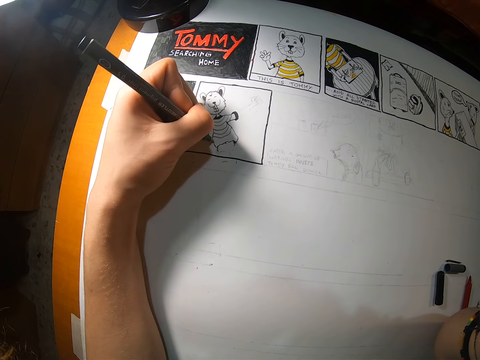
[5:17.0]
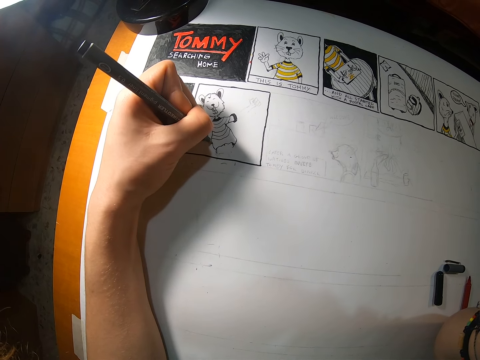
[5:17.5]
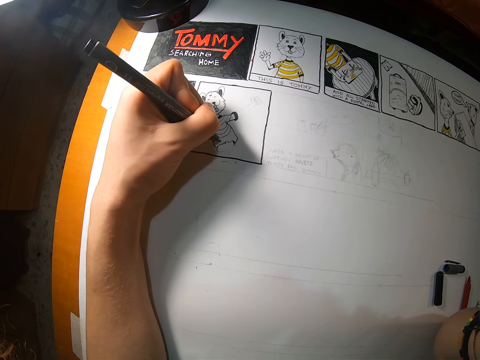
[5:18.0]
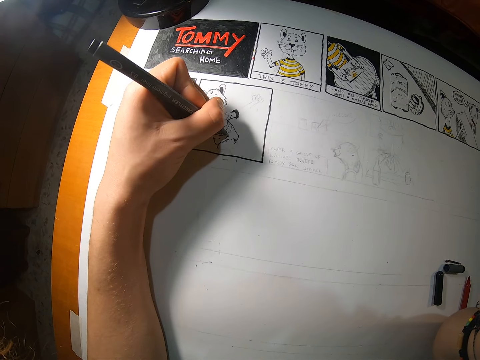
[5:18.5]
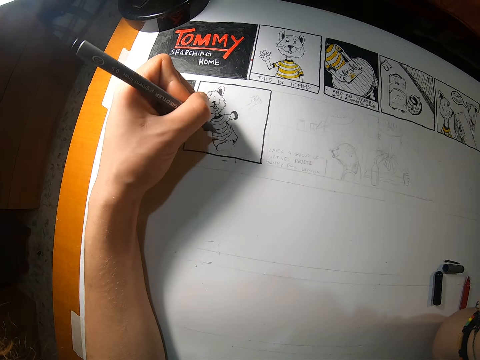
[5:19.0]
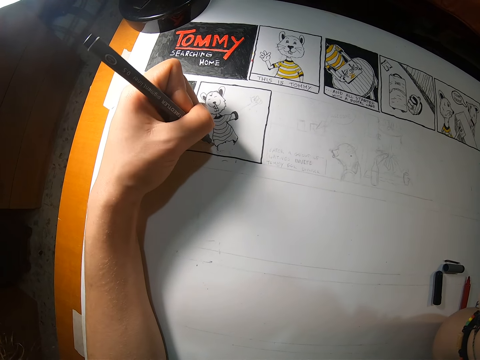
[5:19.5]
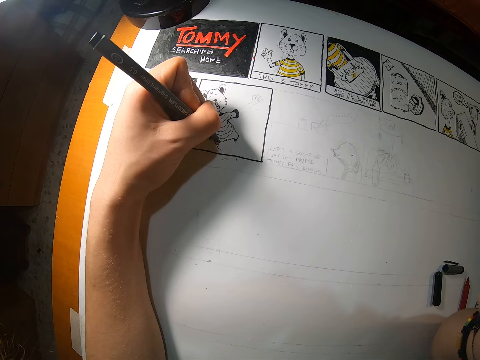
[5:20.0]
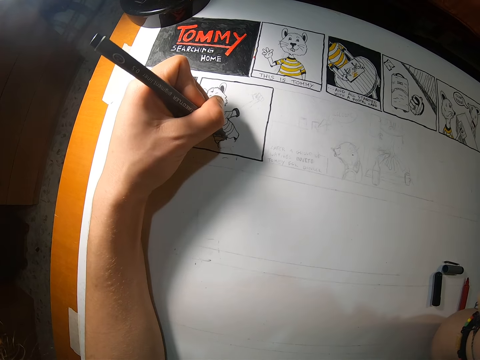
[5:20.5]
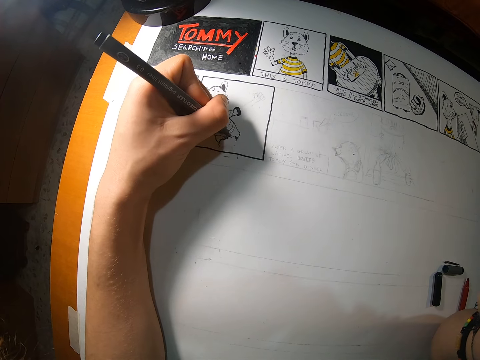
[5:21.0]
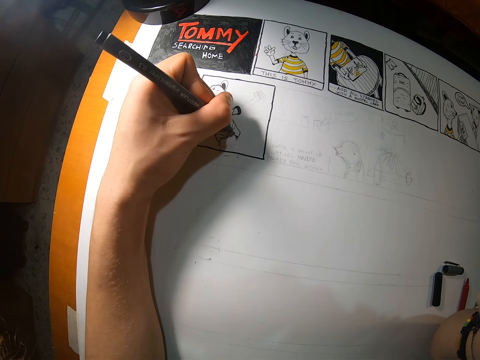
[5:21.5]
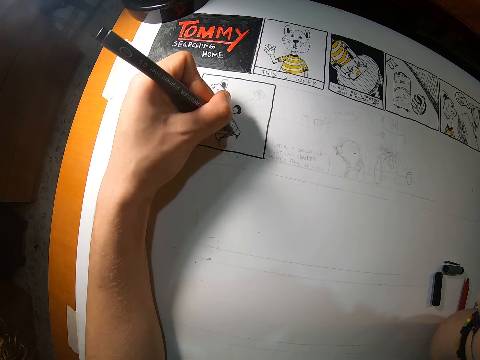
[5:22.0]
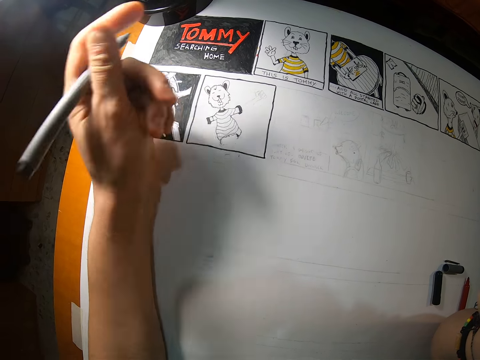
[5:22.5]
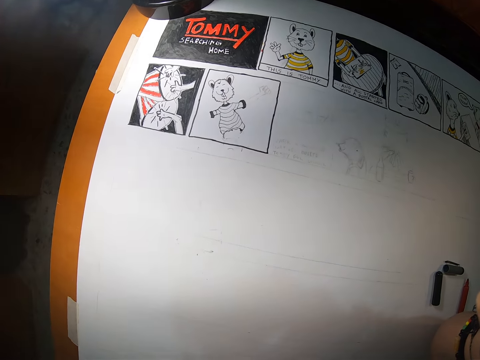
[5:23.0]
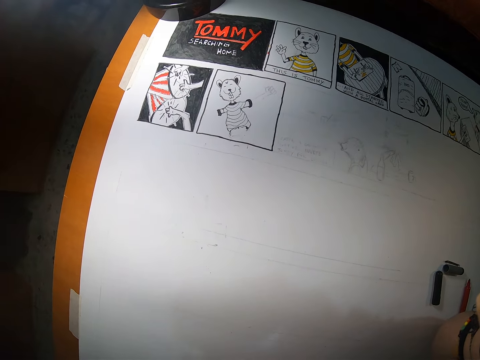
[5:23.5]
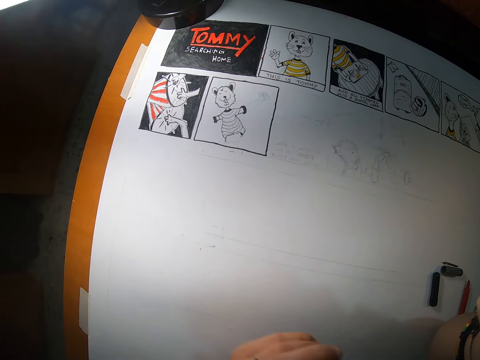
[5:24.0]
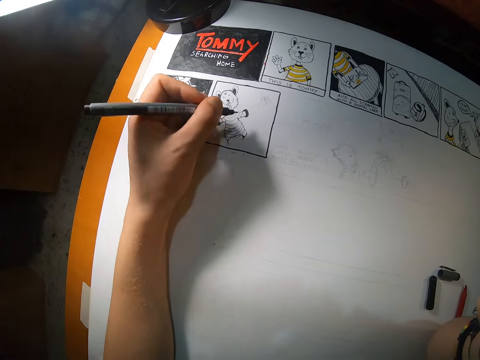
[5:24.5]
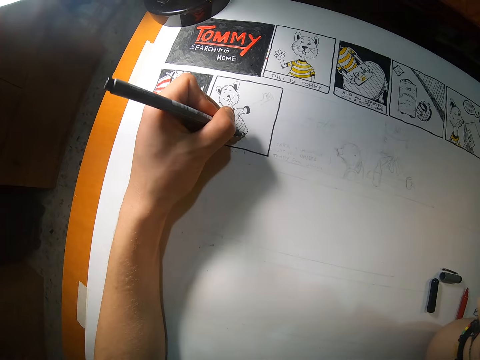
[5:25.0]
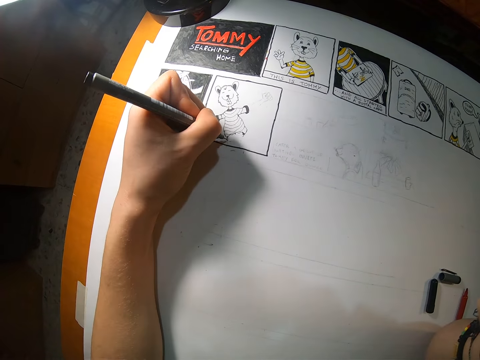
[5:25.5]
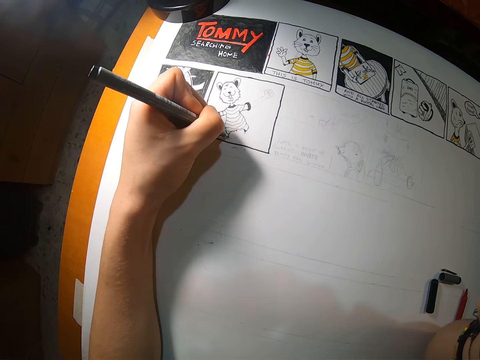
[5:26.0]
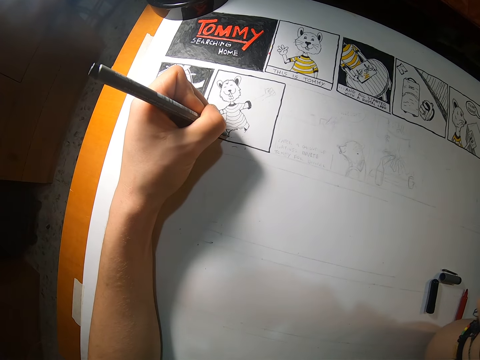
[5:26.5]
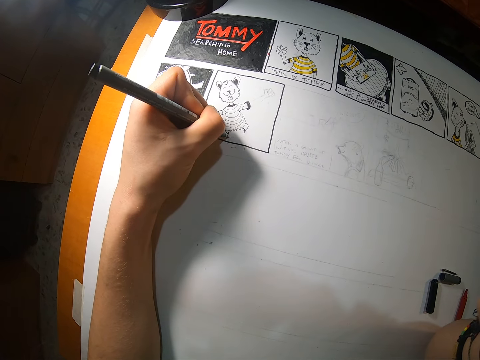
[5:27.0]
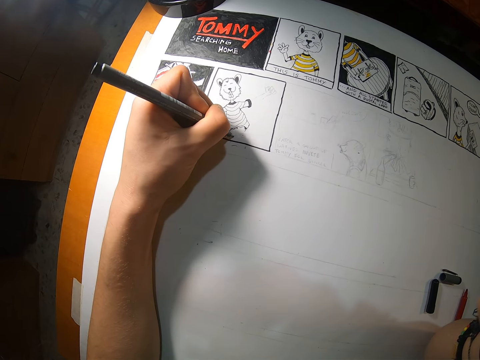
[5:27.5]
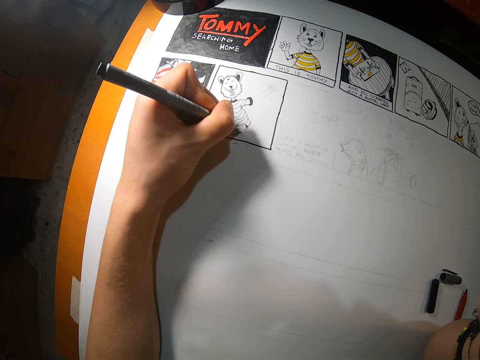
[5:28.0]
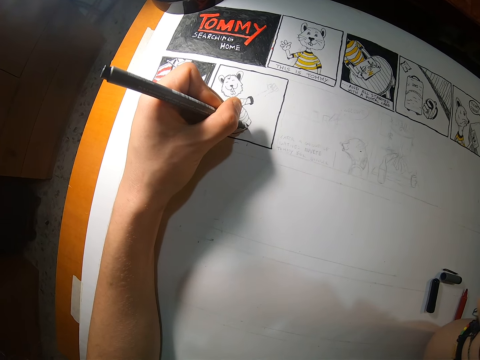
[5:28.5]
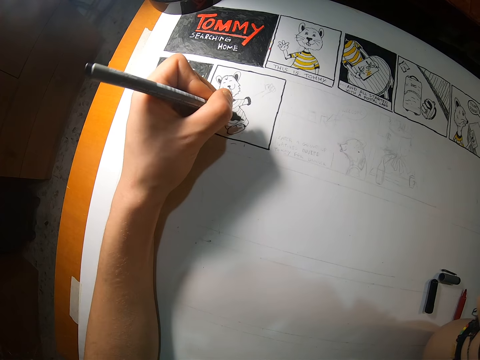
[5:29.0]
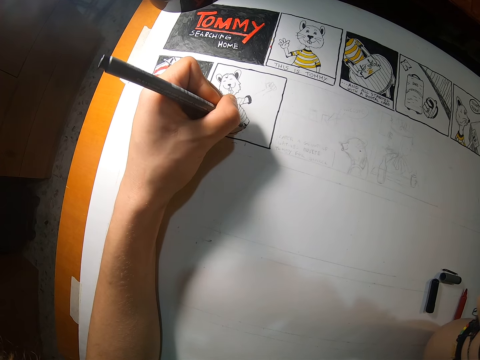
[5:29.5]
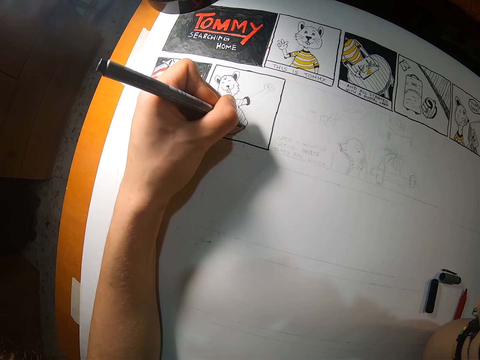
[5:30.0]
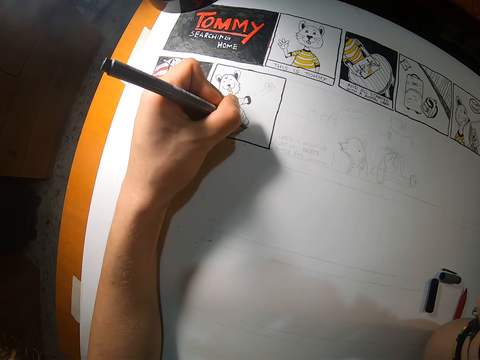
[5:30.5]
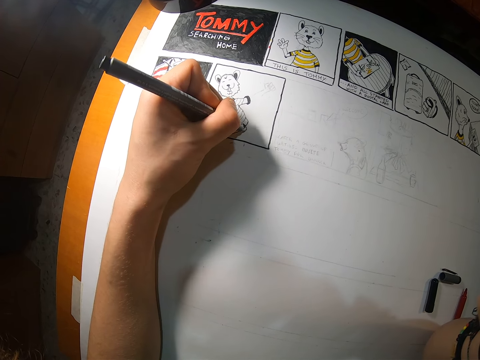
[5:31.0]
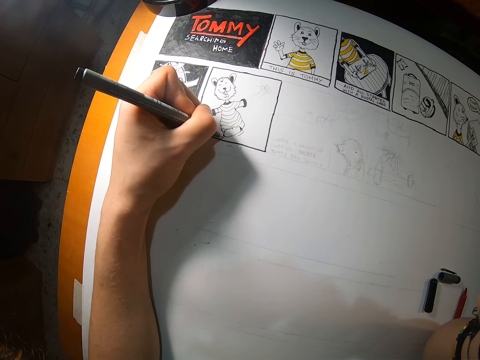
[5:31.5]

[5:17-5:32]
The camera wearer lifts his left hand from the drawing book. He places his left hand on the drawing book. He draws on the drawing paper with a marker.

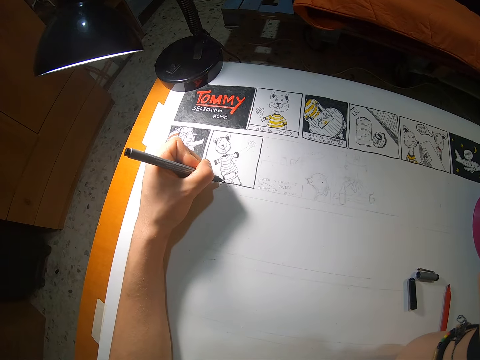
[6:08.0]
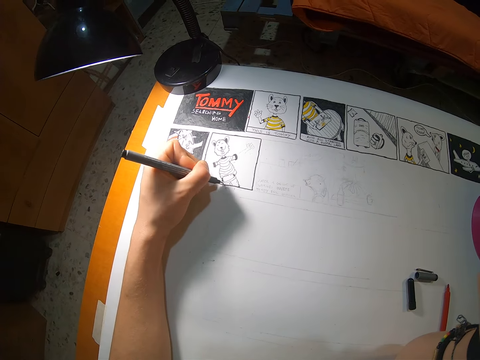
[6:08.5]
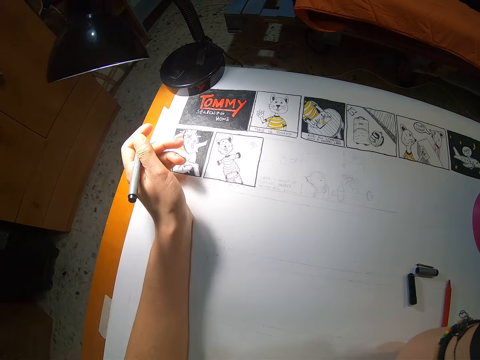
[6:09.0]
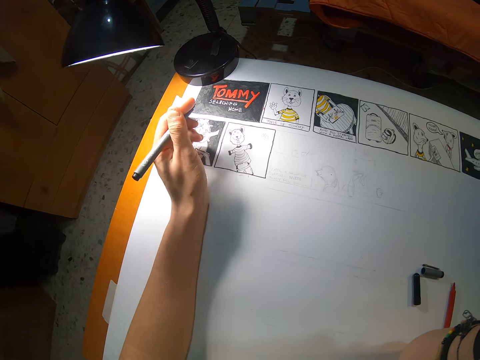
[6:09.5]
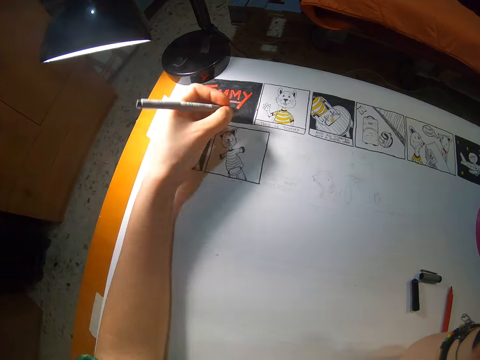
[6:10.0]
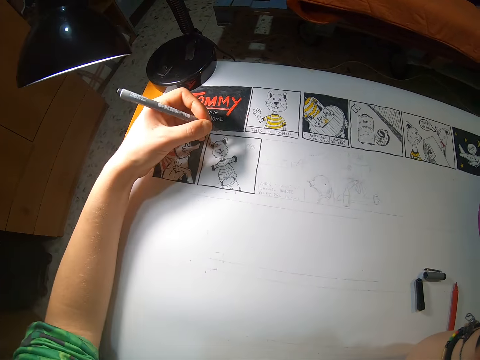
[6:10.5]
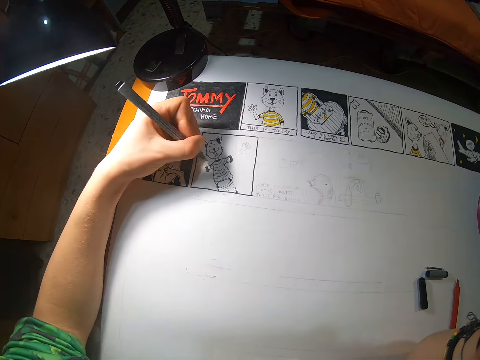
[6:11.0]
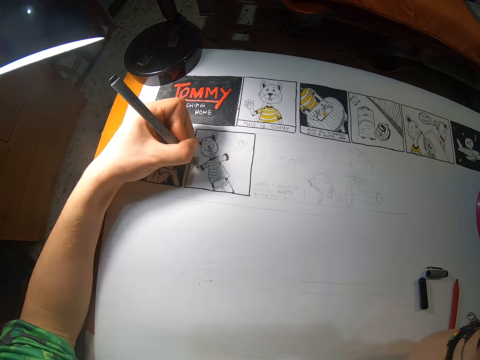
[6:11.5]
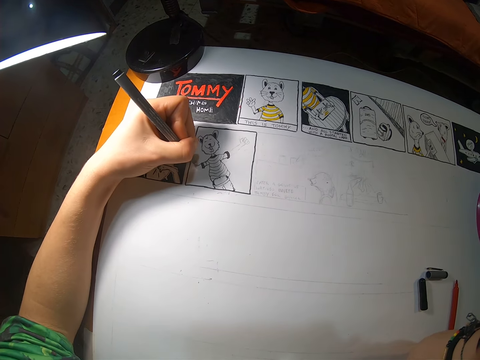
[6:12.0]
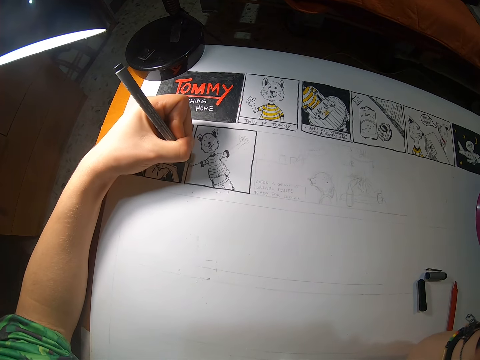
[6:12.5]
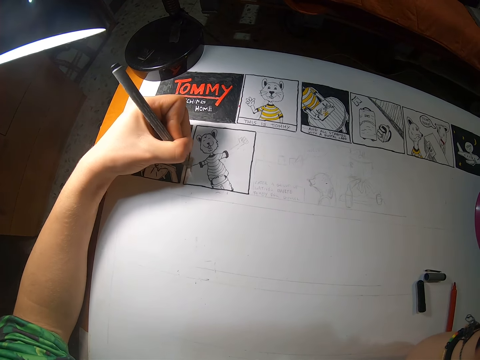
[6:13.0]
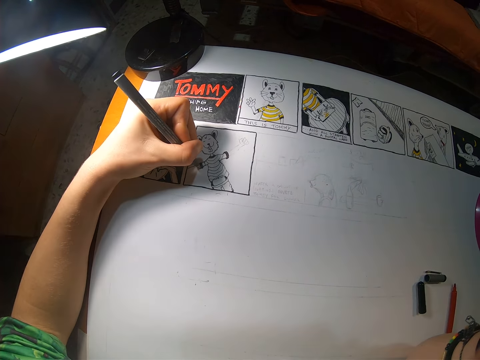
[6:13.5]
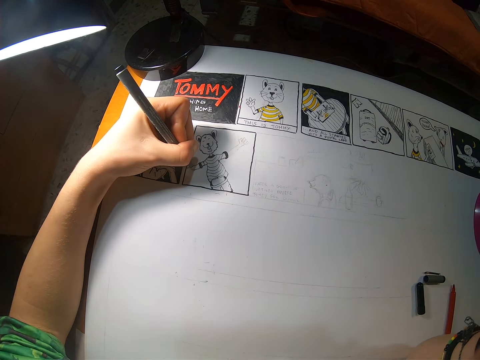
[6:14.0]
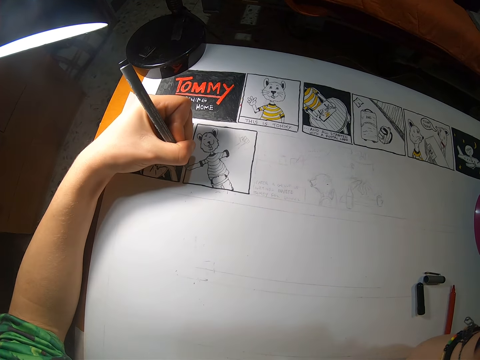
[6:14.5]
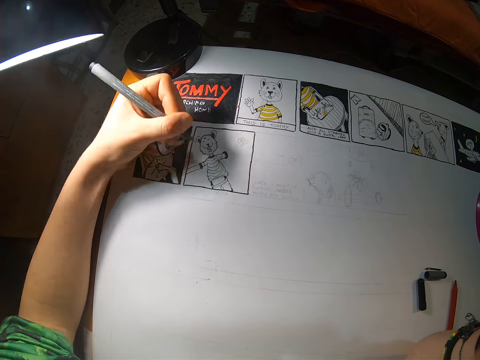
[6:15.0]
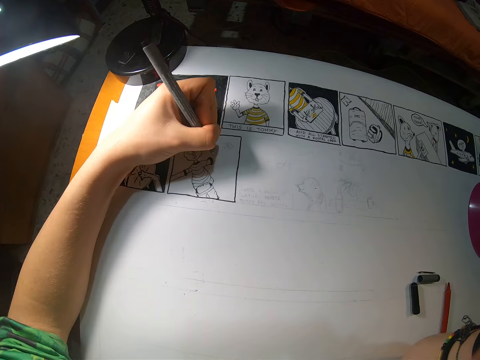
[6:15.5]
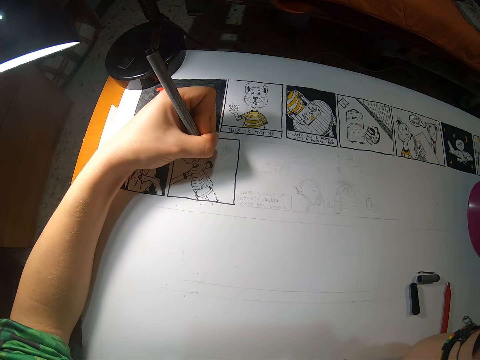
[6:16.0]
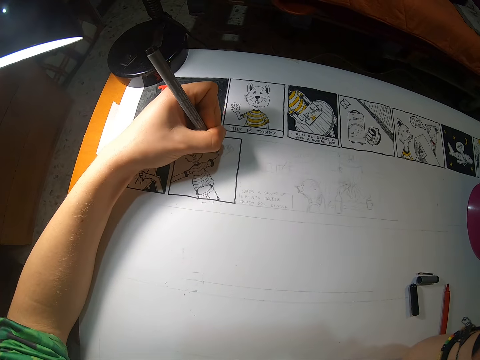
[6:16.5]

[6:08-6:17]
The camera wearer inspects the drawing. They draw on the drawing paper with a marker.

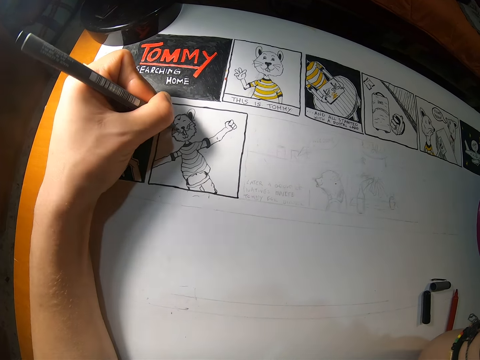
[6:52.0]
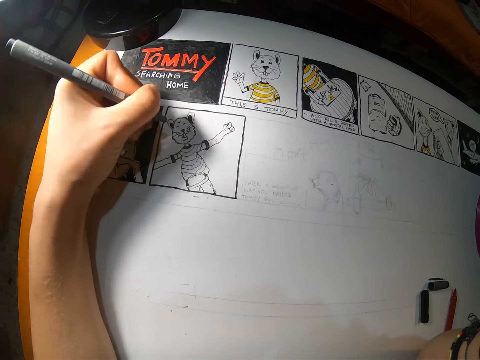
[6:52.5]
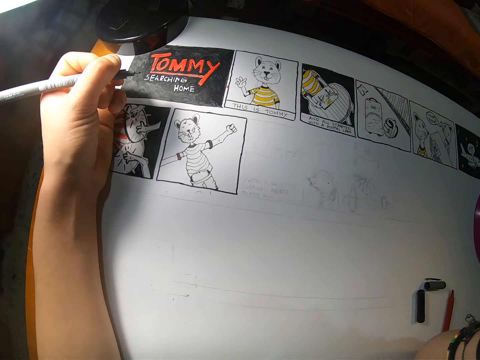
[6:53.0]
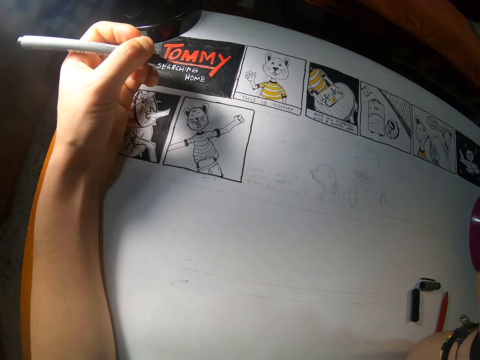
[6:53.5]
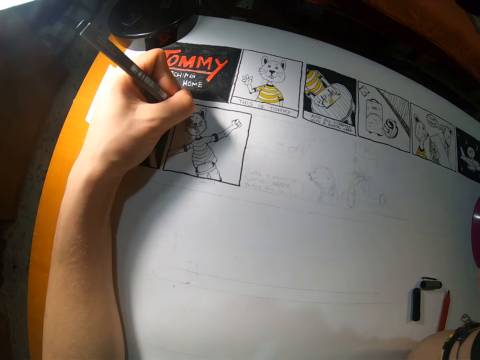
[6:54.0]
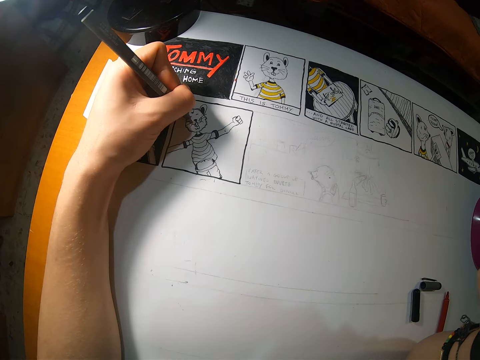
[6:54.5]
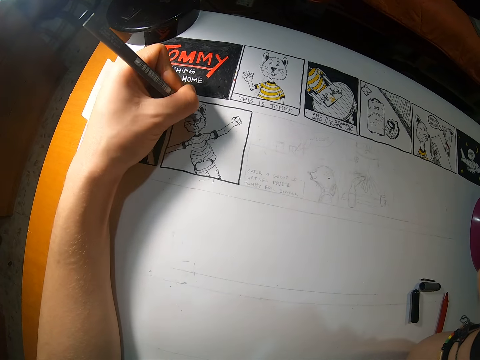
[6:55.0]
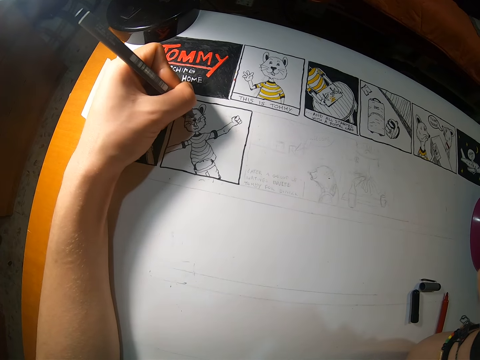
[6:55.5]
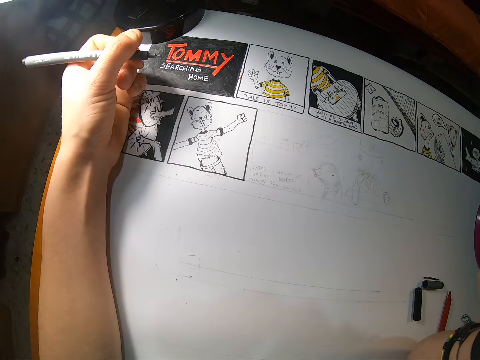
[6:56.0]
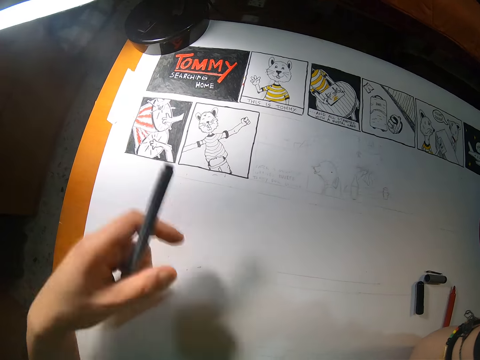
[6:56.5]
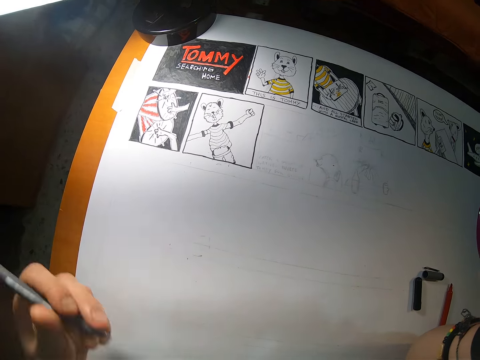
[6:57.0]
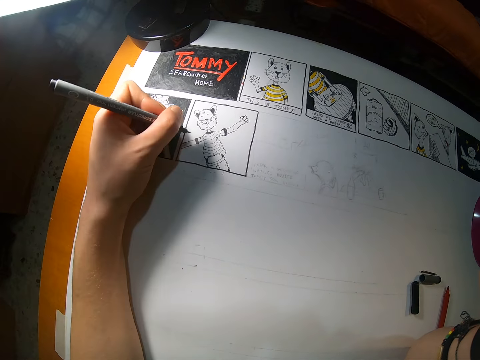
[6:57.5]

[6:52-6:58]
The camera wearer inspects the drawing. He draws on the drawing paper with a marker. He lifts his left hand from the drawing book. He places his left hand on the drawing book.
